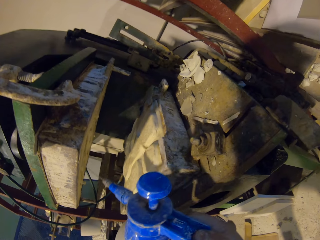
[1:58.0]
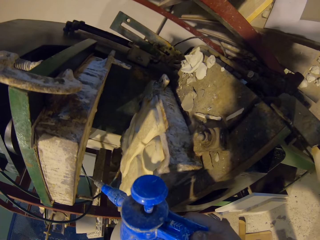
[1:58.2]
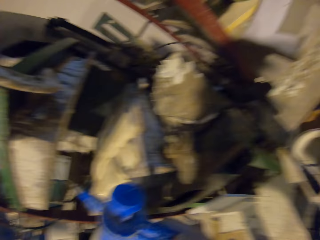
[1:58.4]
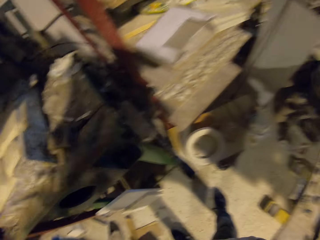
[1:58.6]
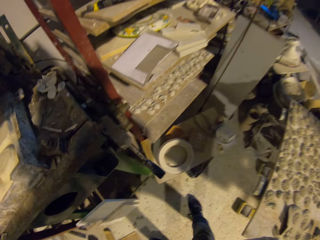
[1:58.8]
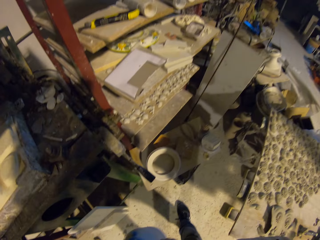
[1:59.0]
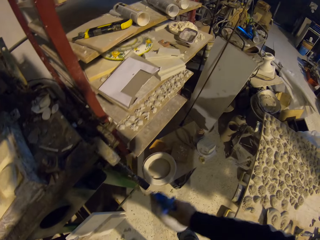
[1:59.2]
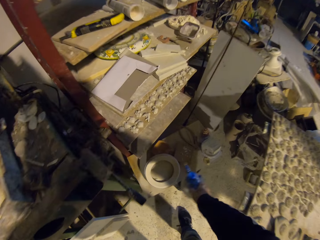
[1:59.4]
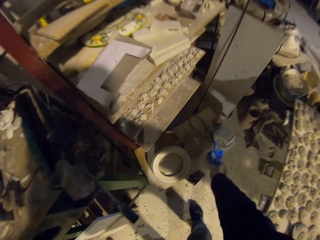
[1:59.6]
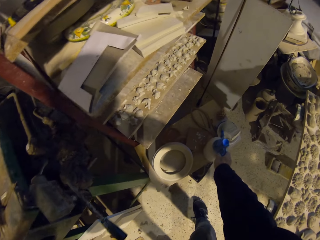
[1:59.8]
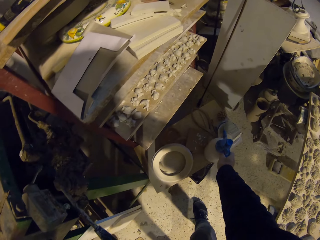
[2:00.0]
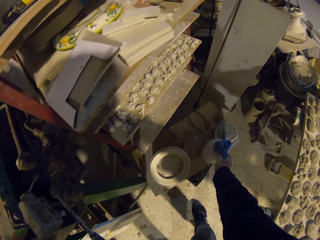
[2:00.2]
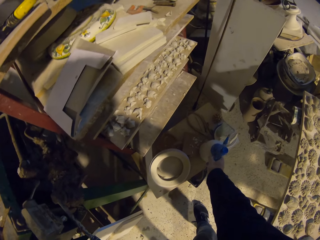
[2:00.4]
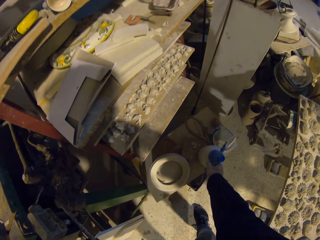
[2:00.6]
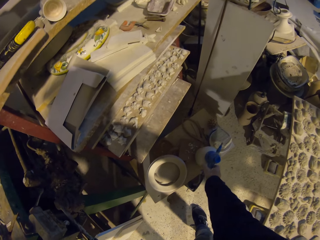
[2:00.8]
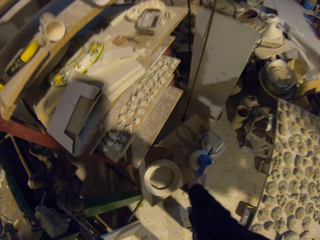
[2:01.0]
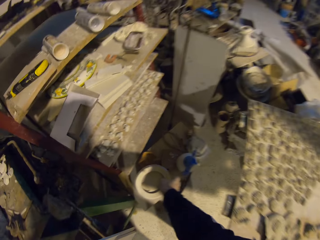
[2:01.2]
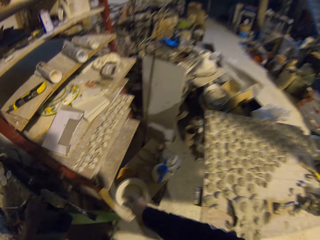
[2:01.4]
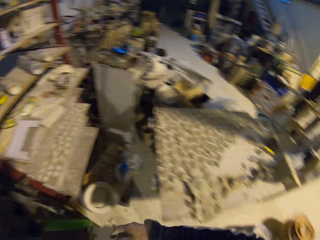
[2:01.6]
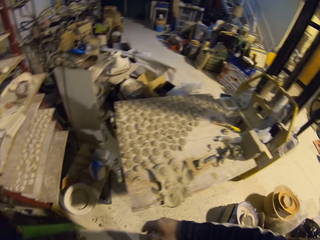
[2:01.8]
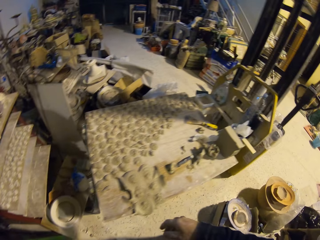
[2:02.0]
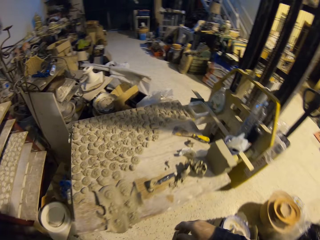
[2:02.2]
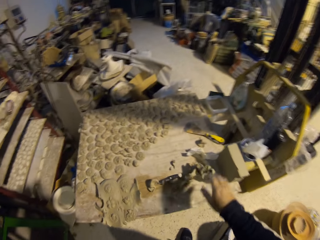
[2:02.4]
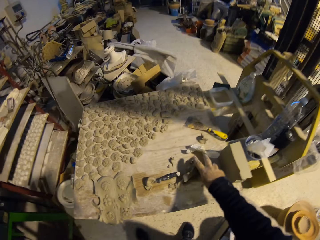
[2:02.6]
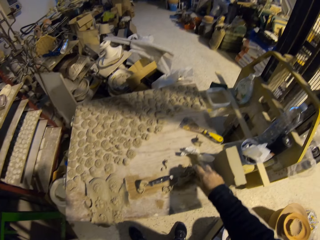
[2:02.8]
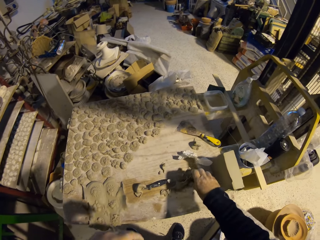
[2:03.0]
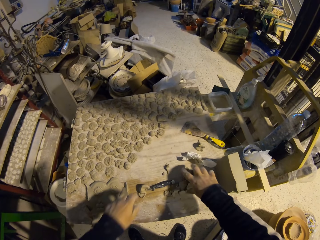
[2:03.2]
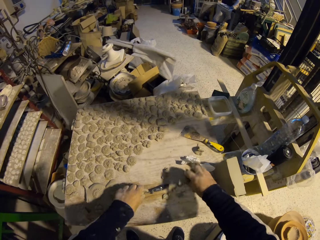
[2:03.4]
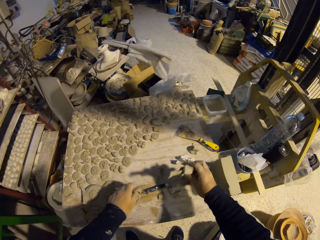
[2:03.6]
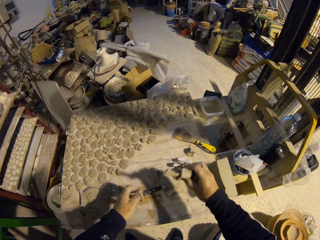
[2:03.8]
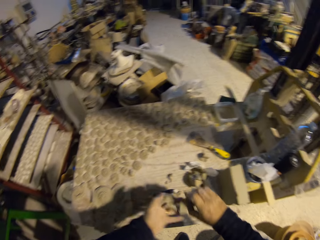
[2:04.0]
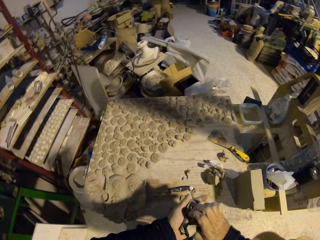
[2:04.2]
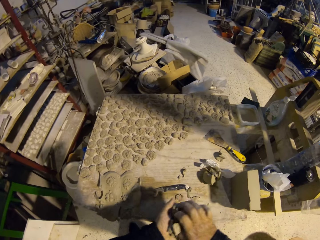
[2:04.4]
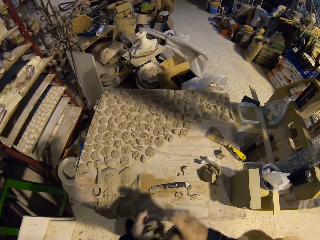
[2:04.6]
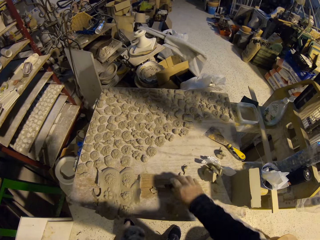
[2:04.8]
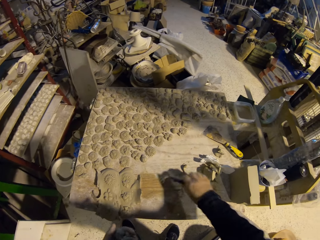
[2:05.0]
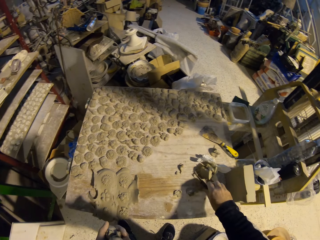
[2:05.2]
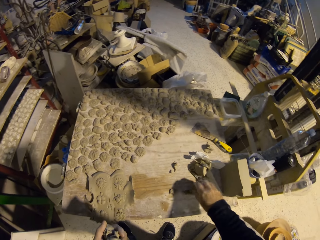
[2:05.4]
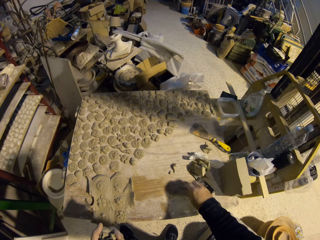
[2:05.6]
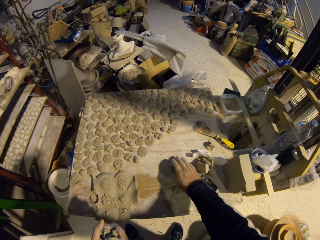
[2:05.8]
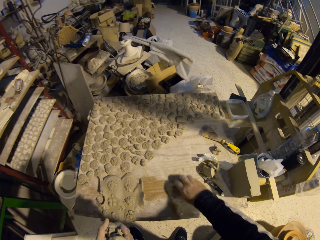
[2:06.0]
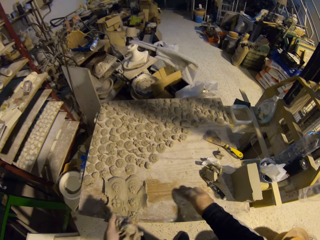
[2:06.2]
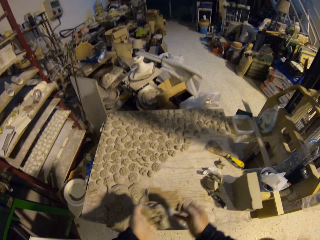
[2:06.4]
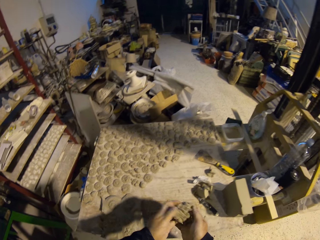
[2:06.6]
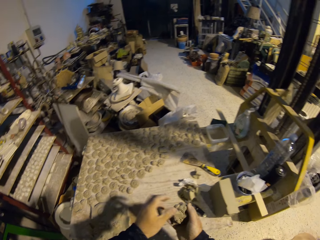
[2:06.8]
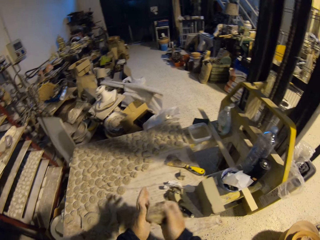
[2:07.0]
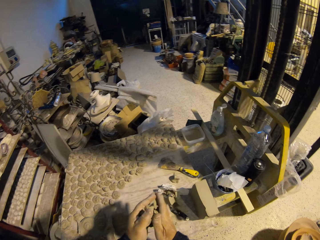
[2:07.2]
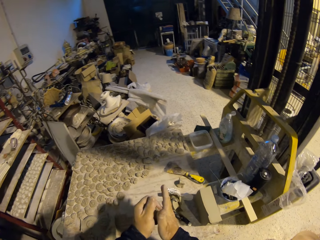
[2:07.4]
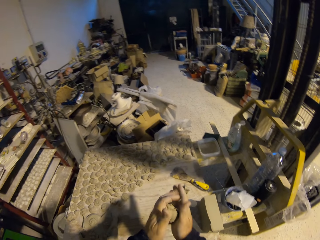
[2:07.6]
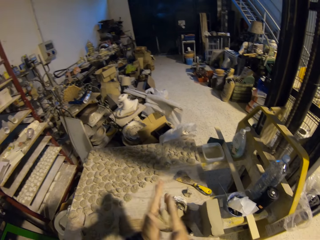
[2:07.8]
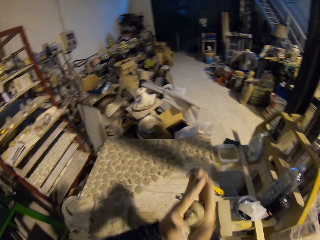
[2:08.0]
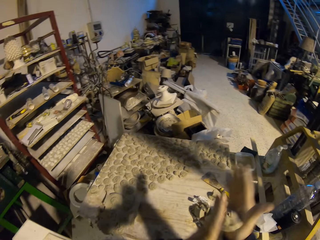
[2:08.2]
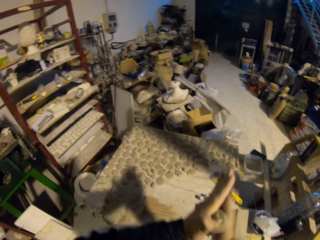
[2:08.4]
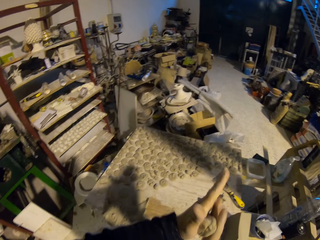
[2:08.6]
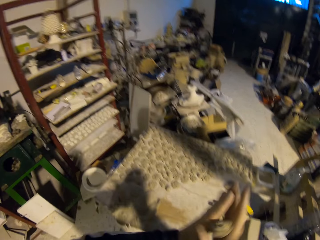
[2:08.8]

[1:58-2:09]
The camera wearer puts the spray bottle on the table. They move their hand. They pick up the clay from the table. They move the clay. They hold the clay. They pick up the knife. They pick up the clay from the table. They change the clay from the left to the right hand. They roll the clay with two hands.

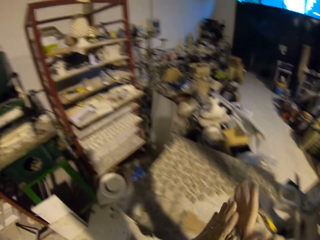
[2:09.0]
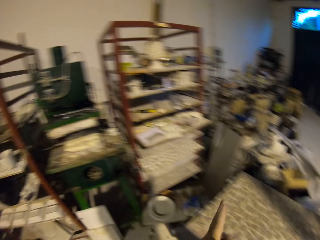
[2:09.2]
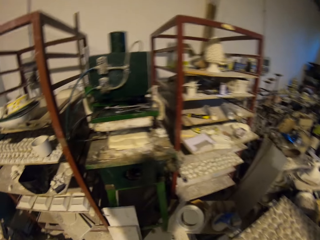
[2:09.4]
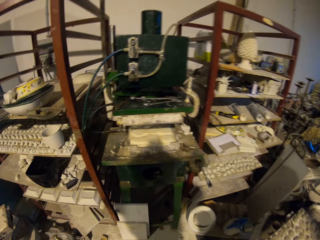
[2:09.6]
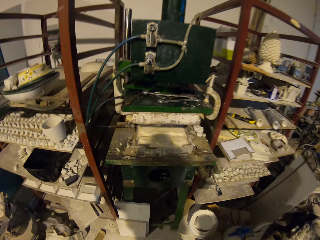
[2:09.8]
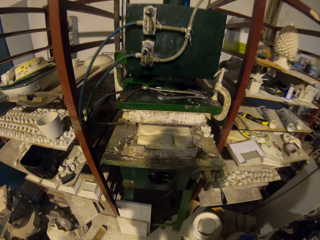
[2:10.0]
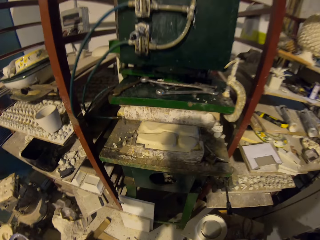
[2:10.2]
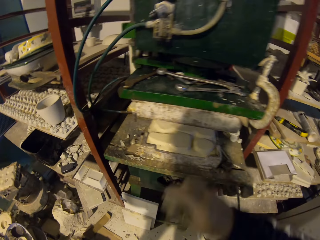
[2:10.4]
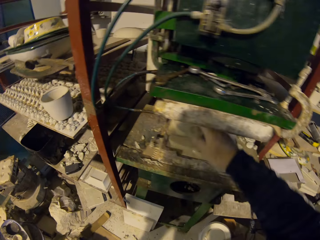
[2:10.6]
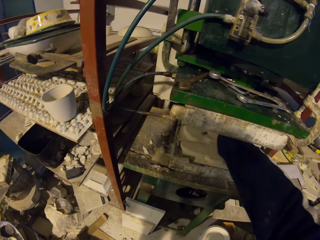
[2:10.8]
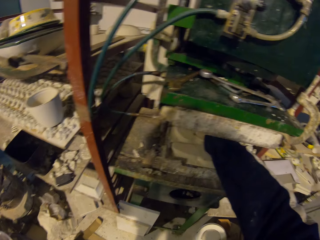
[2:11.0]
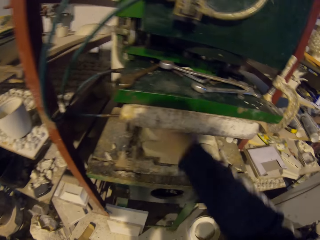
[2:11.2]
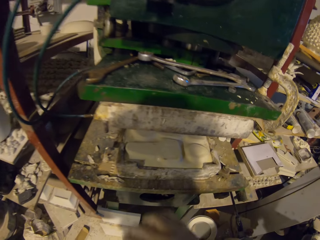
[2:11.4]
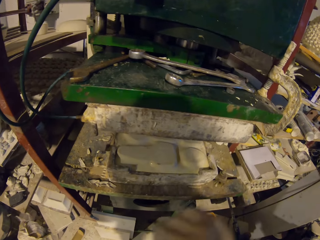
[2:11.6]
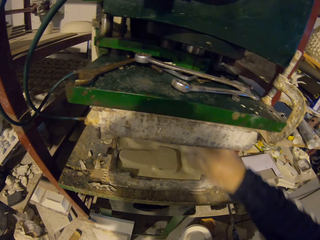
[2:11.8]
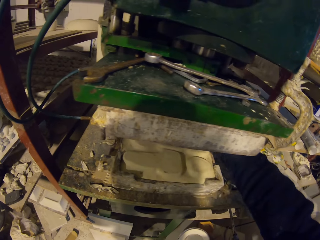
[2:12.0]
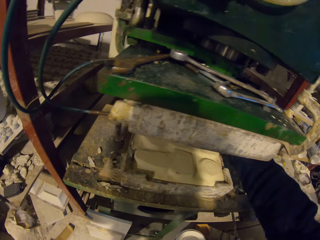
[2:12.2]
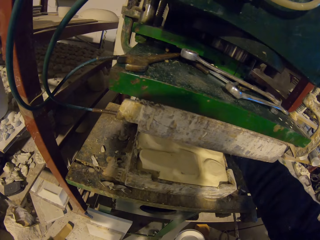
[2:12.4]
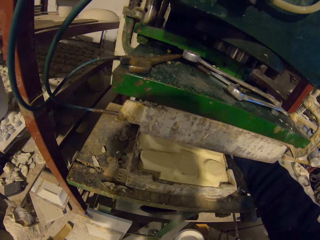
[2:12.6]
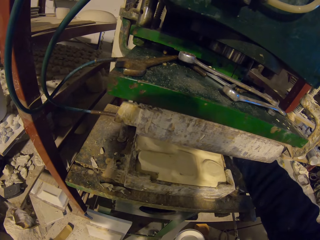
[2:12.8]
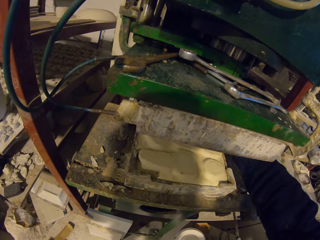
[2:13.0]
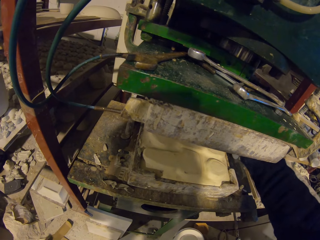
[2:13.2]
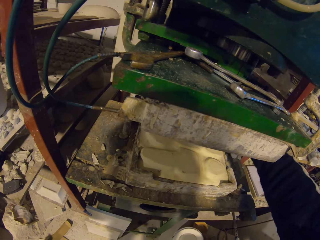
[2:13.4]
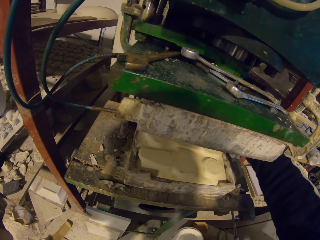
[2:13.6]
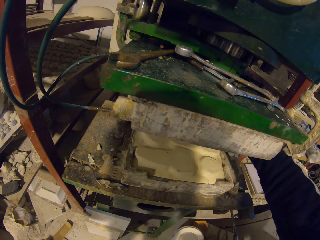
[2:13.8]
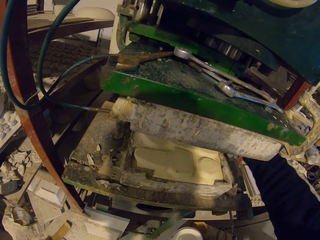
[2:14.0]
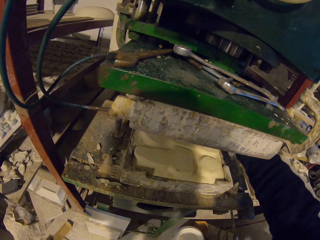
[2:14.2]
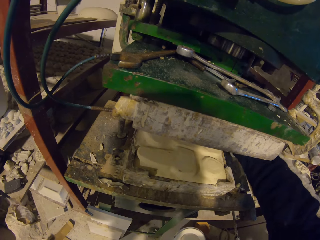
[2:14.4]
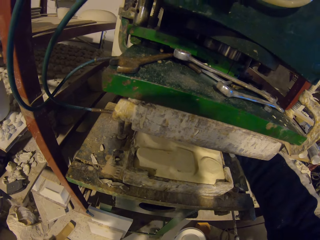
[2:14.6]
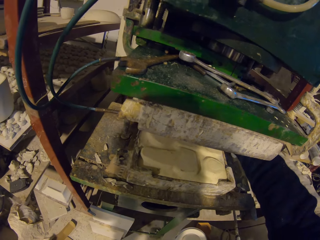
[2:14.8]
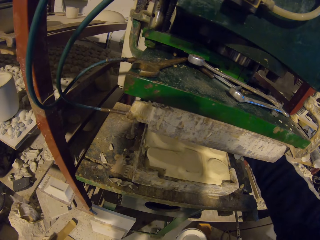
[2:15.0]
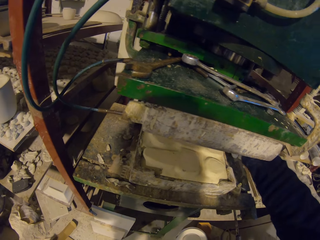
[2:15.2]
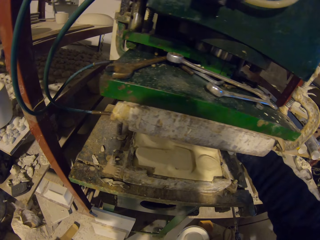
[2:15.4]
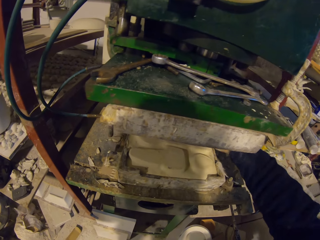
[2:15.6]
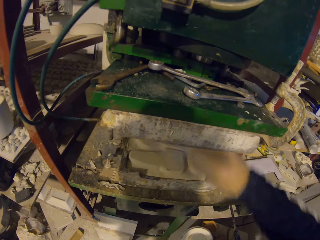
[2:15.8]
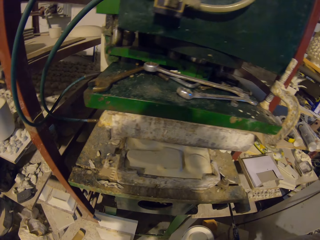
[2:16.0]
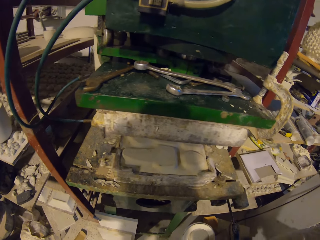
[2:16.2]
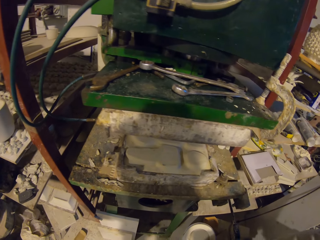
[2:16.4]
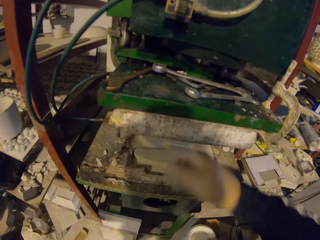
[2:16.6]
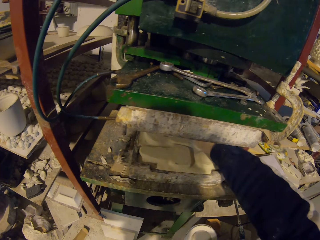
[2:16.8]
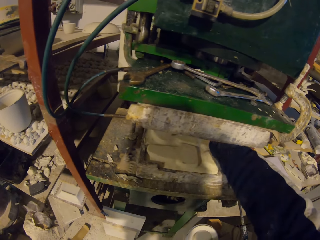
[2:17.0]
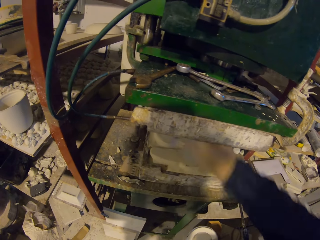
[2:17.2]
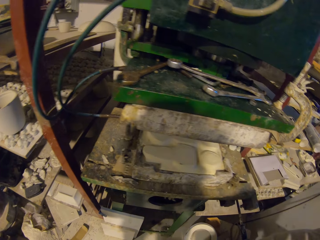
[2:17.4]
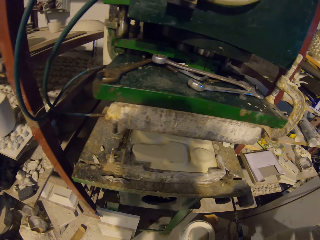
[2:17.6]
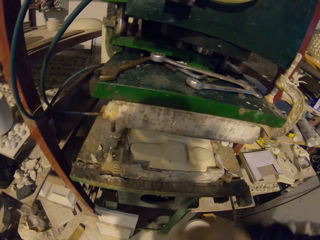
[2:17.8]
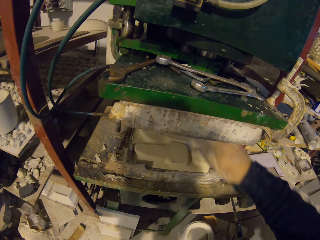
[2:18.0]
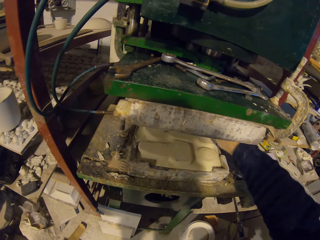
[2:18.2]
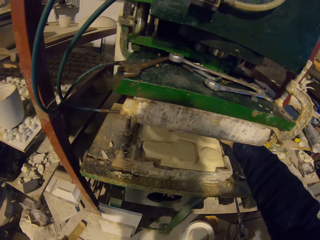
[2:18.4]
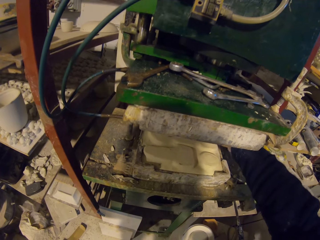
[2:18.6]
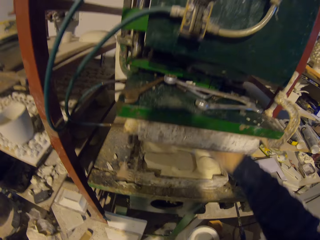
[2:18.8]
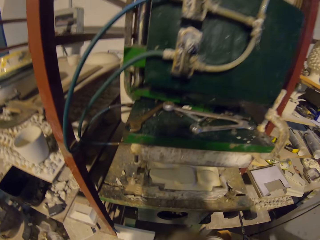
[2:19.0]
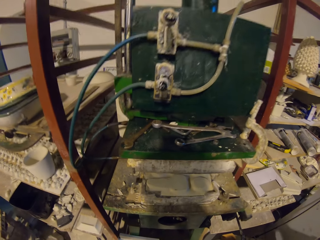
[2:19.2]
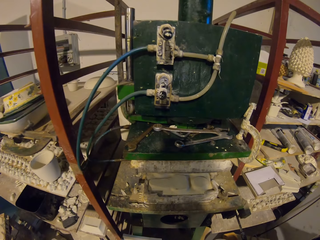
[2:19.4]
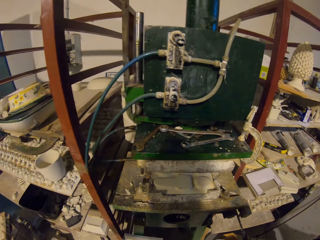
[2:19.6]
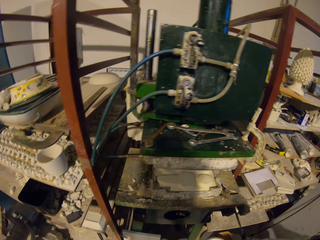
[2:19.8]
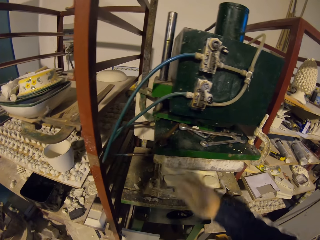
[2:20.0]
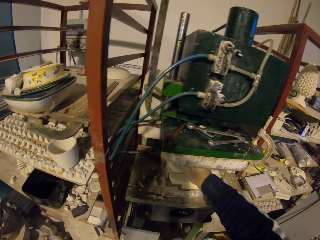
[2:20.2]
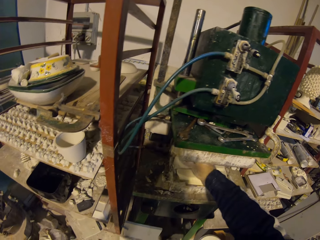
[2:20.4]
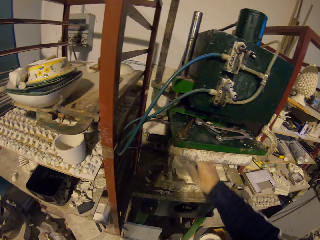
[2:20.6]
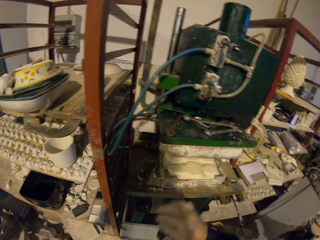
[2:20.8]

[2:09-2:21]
The camera wearer puts a piece of clay on the machine. They remove their hand from the machine. They put a piece of clay on the machine. They fix the machine. They remove their hand from the machine. They put a piece of clay on the machine. They remove their hand from the machine. They put a piece of clay on the machine. They remove their hand from the machine. They put a piece of clay on the machine. They remove their hand from the machine. They put a piece of clay on the machine. They remove their hand from the machine.
